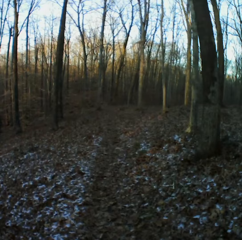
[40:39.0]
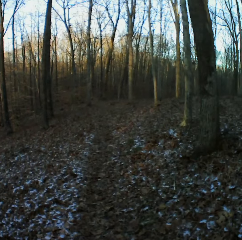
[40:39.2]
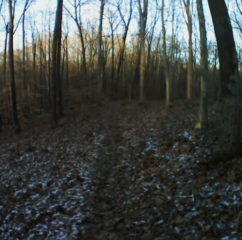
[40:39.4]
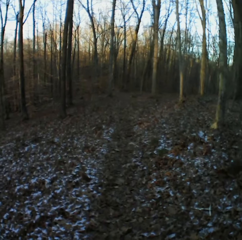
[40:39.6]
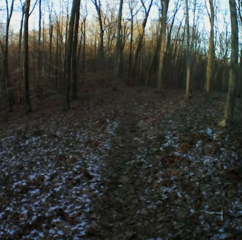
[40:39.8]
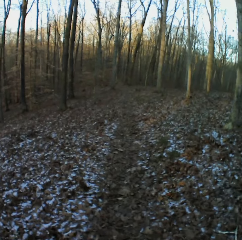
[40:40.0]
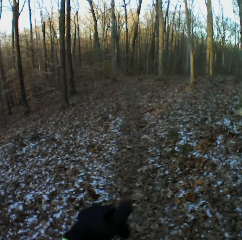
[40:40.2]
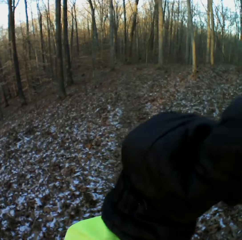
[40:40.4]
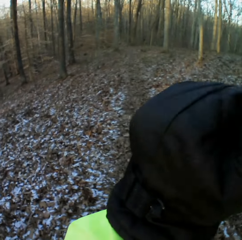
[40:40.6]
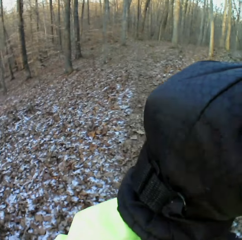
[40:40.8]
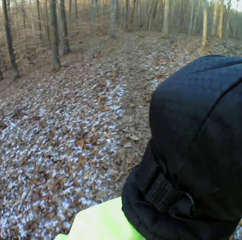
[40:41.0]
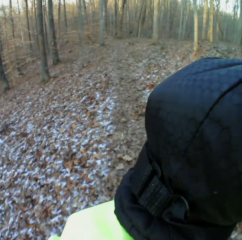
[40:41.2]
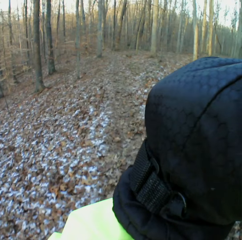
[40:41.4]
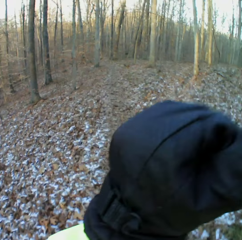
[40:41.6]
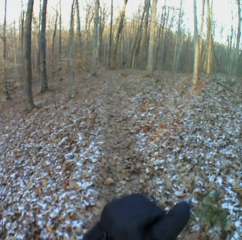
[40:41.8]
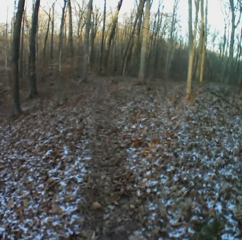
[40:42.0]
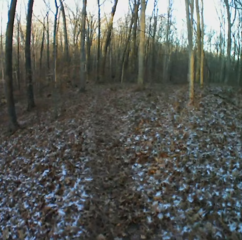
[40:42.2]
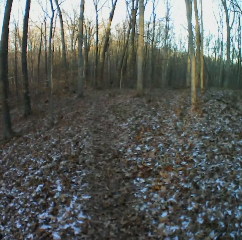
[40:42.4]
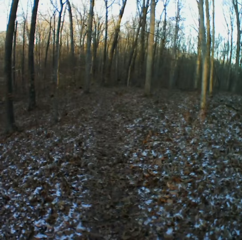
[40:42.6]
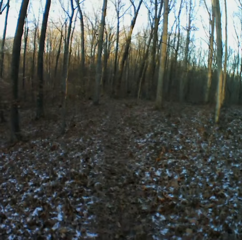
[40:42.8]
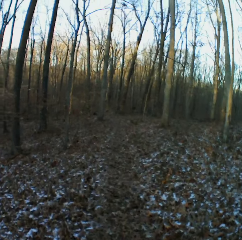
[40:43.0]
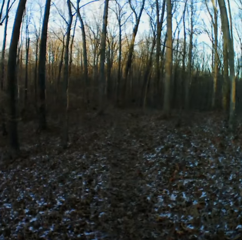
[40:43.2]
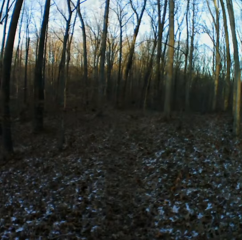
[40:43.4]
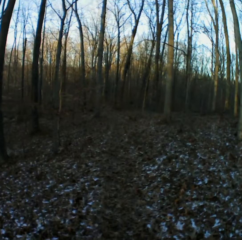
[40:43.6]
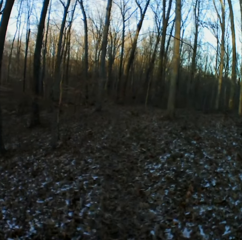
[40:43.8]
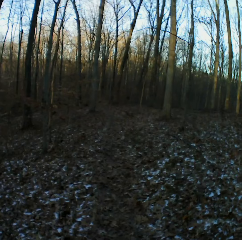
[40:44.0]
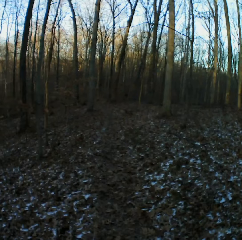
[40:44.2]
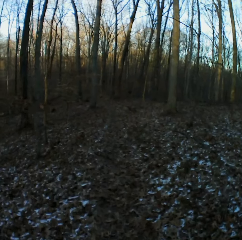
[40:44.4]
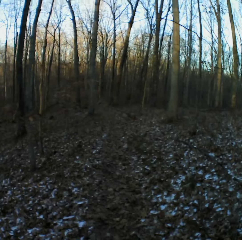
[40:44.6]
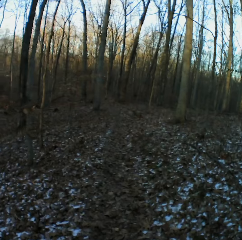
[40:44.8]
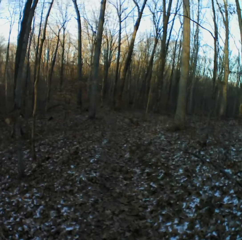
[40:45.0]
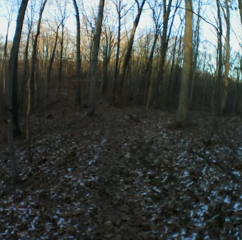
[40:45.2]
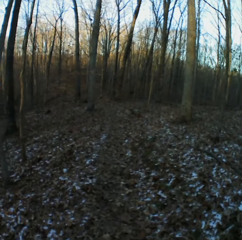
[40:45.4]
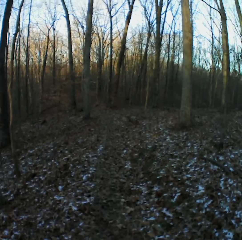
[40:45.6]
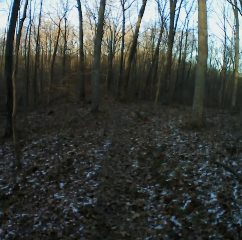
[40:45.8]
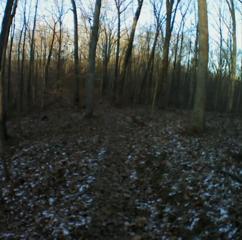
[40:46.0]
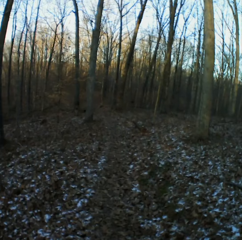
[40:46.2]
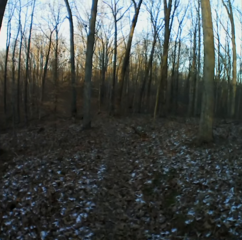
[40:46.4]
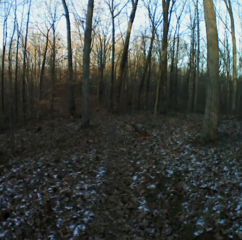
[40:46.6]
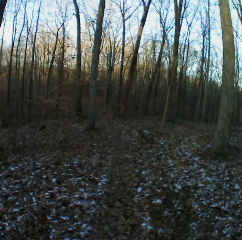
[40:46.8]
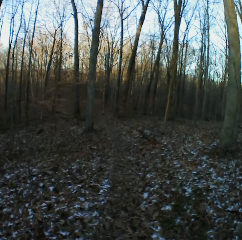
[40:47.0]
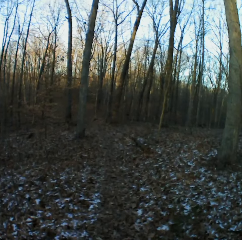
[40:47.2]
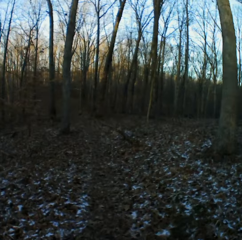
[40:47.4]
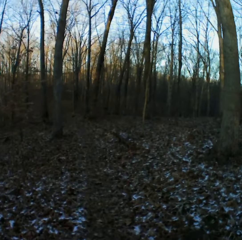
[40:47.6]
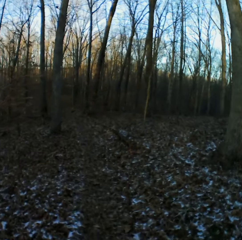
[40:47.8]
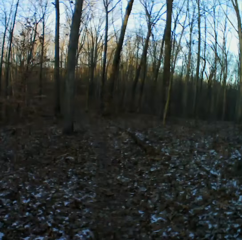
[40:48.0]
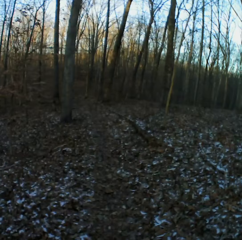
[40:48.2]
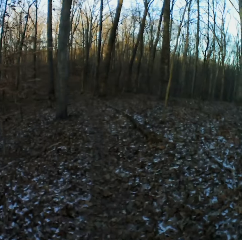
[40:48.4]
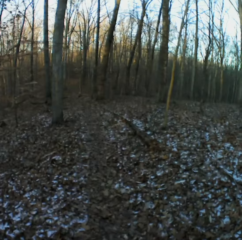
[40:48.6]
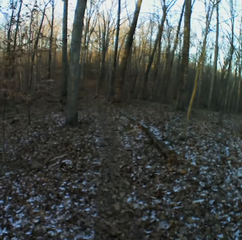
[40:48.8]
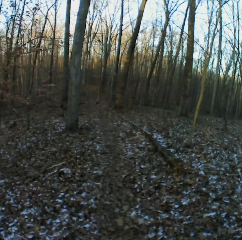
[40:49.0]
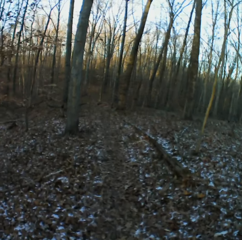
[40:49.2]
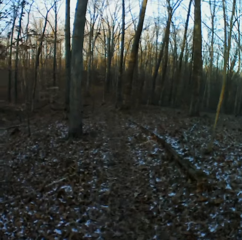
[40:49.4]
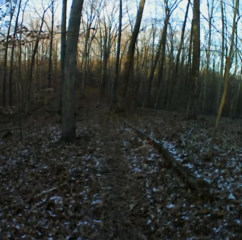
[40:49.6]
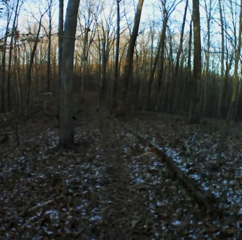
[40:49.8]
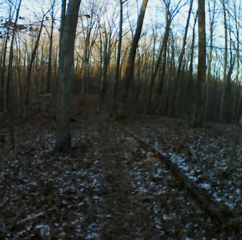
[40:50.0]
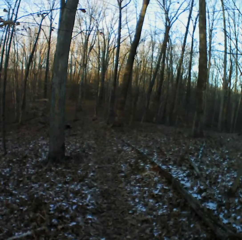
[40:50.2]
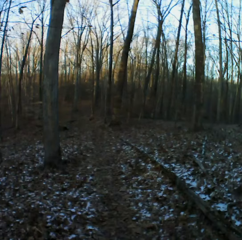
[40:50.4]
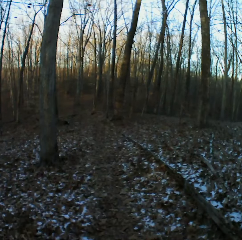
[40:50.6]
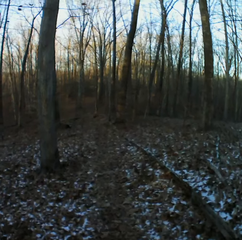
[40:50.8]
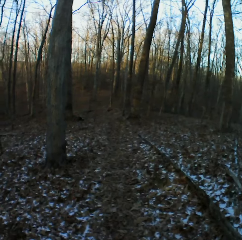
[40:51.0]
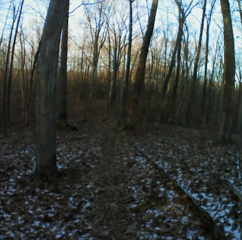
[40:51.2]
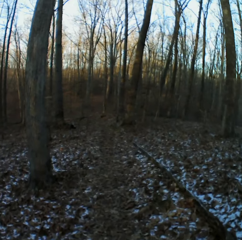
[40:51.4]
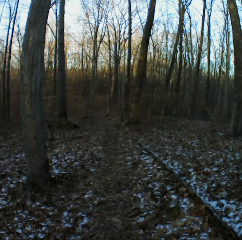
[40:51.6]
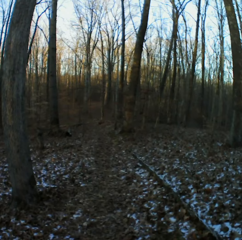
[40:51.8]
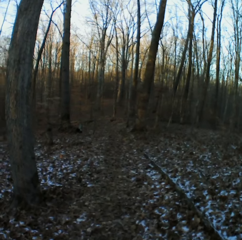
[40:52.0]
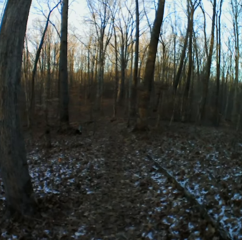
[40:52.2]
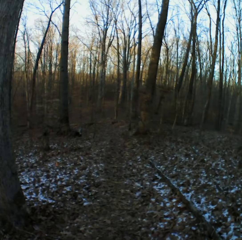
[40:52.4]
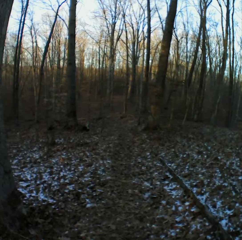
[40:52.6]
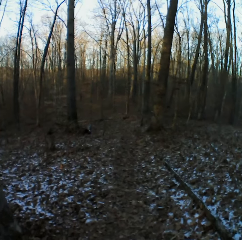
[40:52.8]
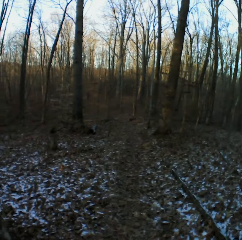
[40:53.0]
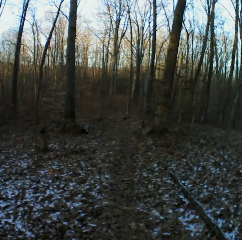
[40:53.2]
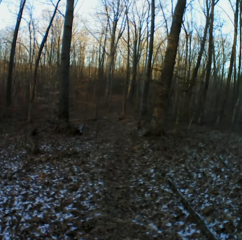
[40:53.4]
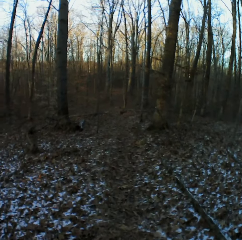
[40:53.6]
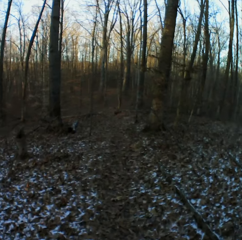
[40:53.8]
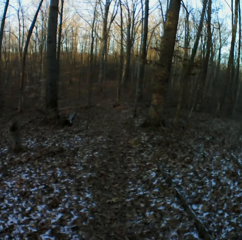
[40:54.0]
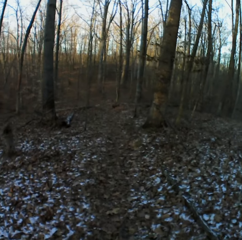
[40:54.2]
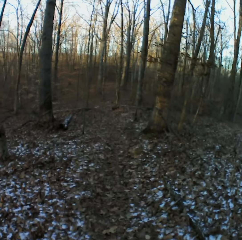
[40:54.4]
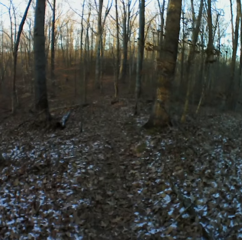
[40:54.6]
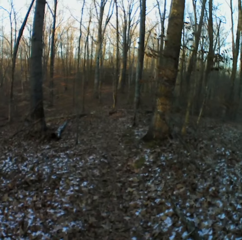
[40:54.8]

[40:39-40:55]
The camera wearer adjusts the camera. They walk down the garden. They sneeze. They walk down the forest.

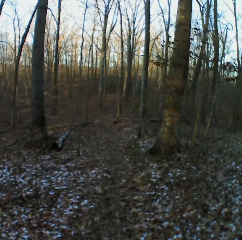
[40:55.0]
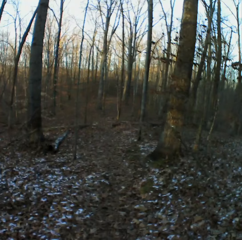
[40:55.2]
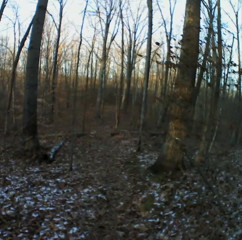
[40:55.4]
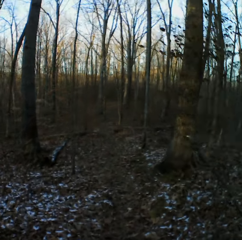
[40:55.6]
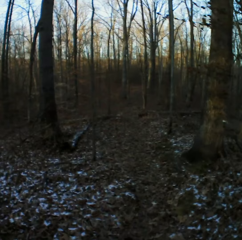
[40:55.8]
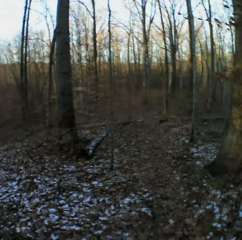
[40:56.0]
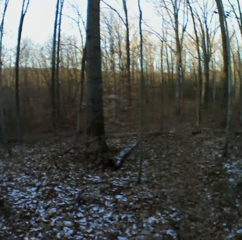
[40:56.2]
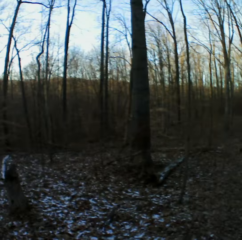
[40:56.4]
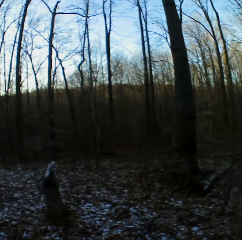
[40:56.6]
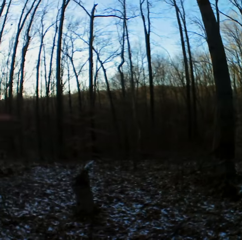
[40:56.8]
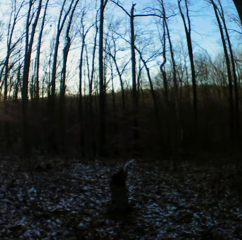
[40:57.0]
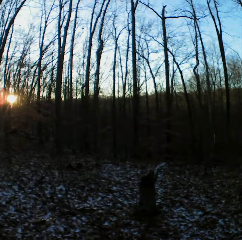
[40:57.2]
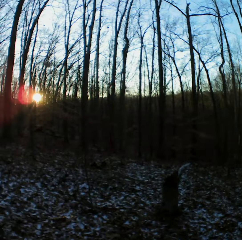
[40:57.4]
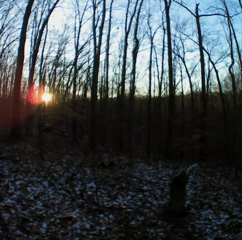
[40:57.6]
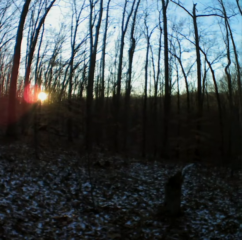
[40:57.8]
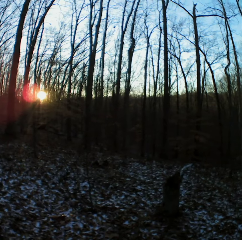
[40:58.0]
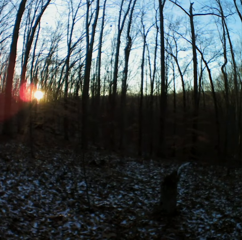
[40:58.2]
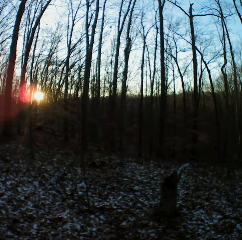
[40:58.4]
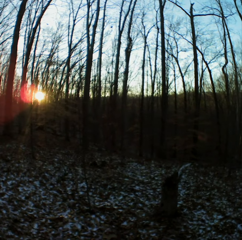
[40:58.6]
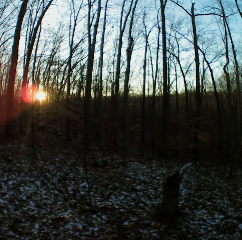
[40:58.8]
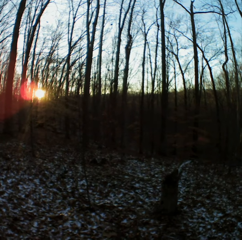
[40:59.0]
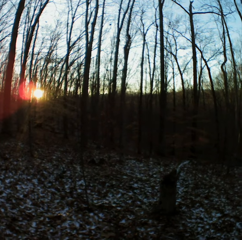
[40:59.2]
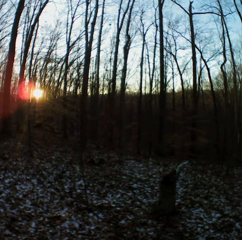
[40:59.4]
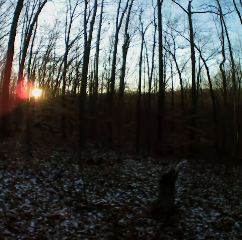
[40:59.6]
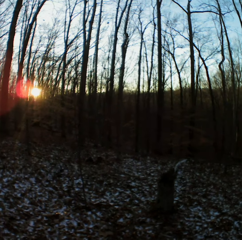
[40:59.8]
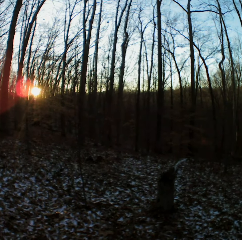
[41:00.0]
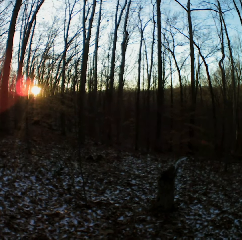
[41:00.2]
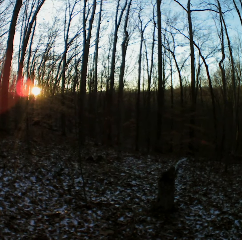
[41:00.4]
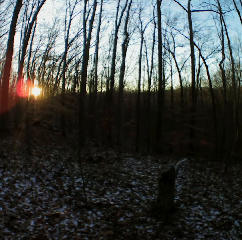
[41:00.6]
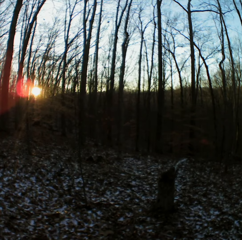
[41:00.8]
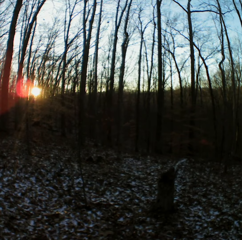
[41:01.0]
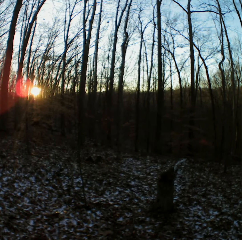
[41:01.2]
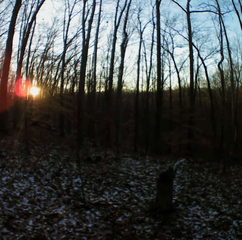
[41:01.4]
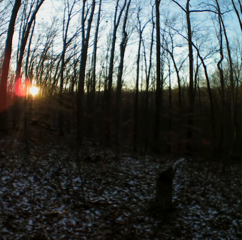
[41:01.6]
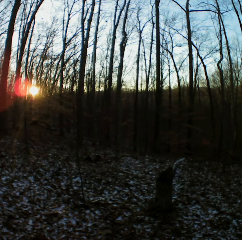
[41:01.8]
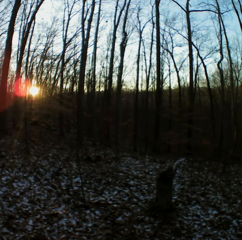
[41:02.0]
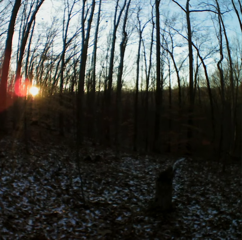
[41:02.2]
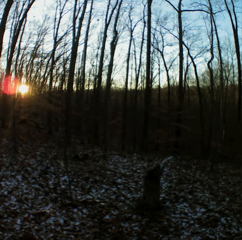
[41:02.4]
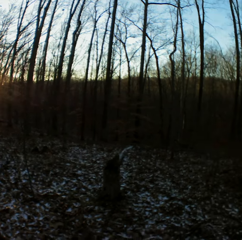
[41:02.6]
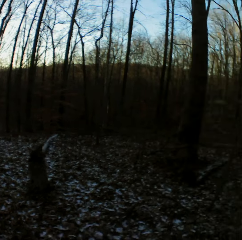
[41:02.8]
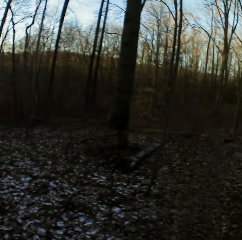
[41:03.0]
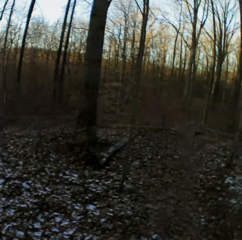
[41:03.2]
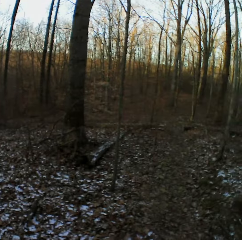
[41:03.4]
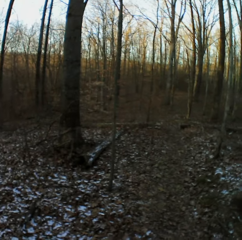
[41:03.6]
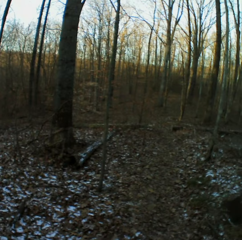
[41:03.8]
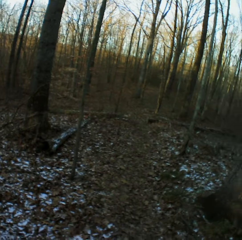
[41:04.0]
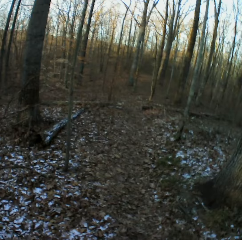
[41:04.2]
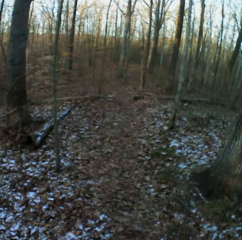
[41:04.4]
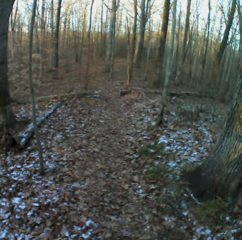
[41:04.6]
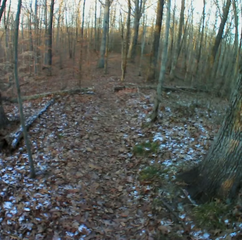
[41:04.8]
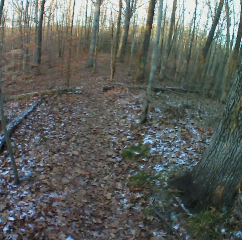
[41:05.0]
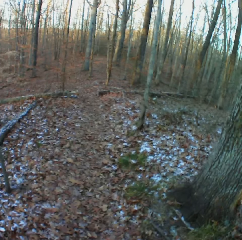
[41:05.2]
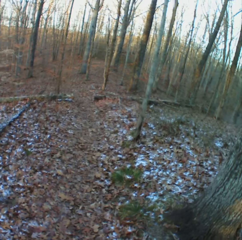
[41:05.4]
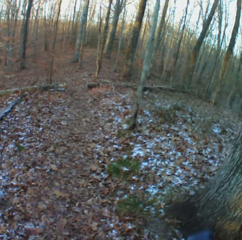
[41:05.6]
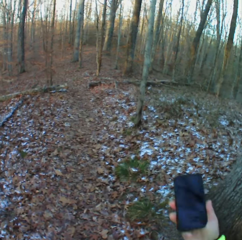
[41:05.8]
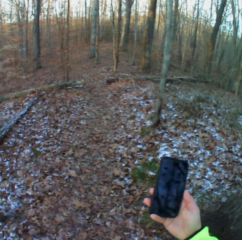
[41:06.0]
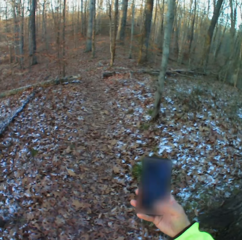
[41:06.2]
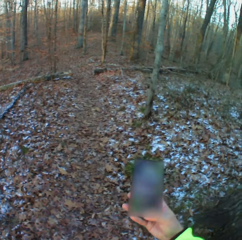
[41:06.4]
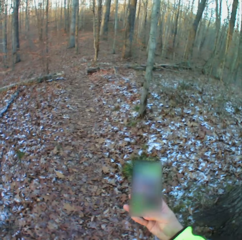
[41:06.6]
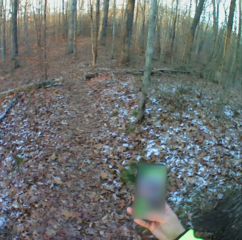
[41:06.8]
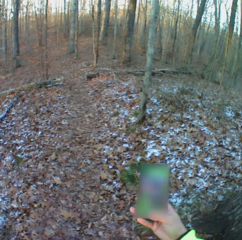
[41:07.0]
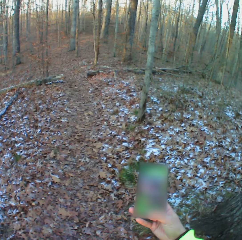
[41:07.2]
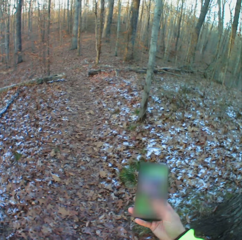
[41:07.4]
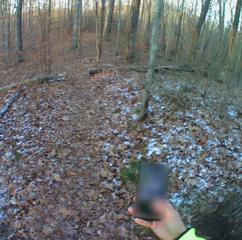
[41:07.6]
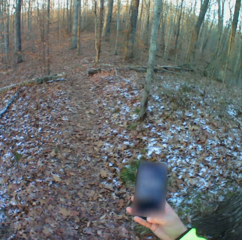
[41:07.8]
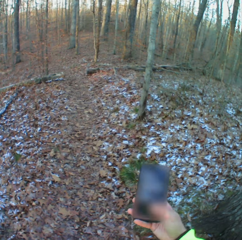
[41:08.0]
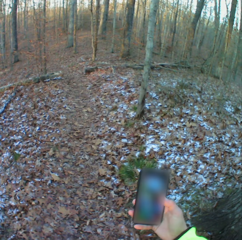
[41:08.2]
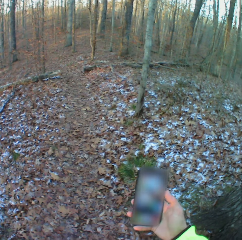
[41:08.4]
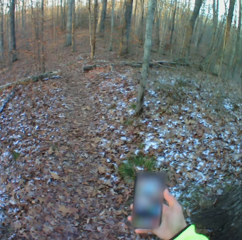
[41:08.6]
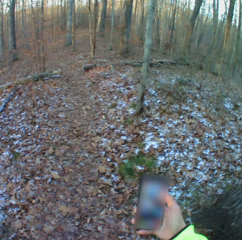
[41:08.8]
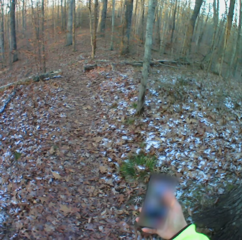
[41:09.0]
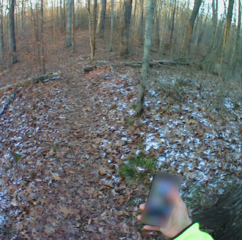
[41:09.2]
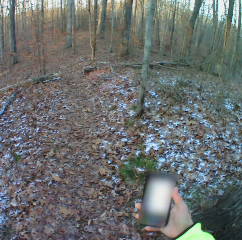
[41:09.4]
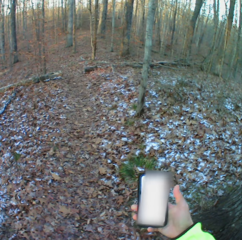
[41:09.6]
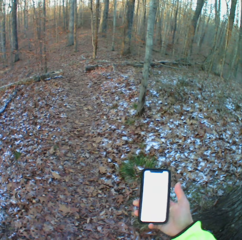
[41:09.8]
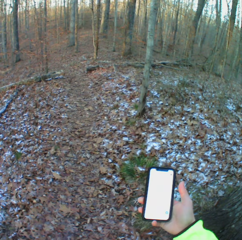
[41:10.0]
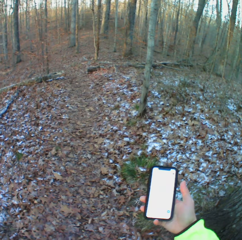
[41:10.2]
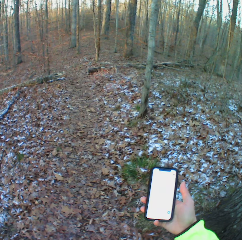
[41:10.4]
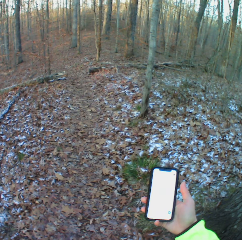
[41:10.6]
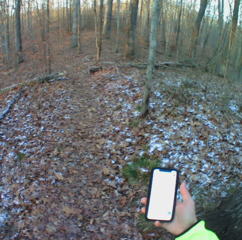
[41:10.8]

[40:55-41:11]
The camera wearer takes the video. They pause in the forest. They stop in the forest. They scroll the phone. They check the phone.
